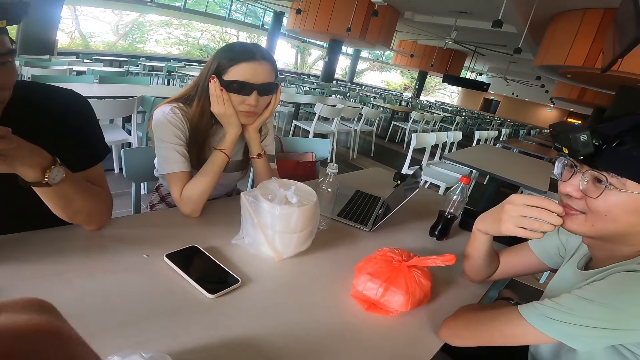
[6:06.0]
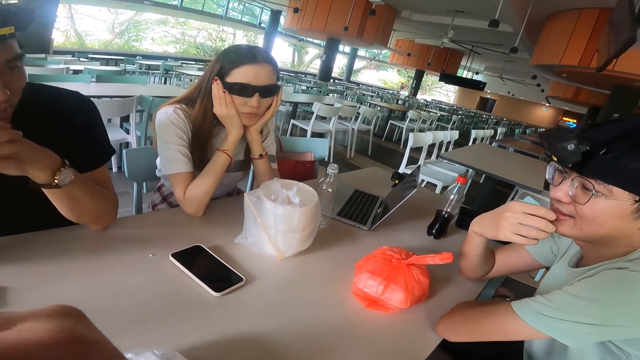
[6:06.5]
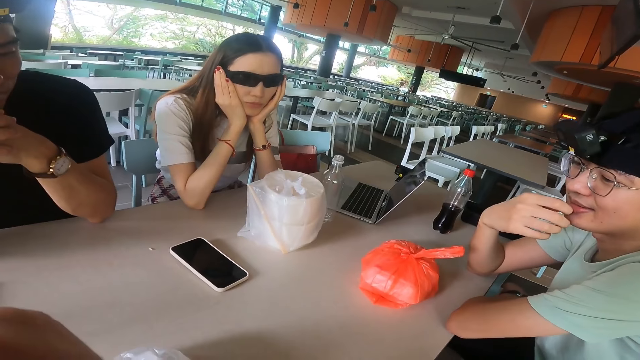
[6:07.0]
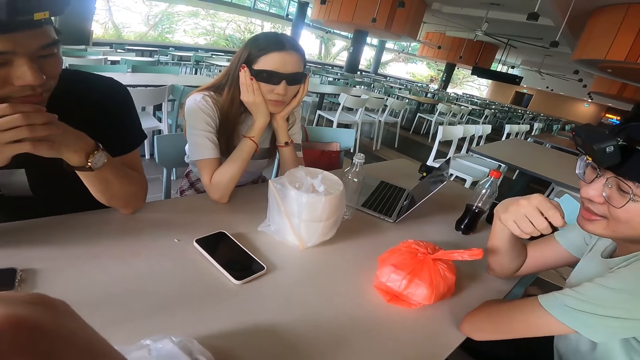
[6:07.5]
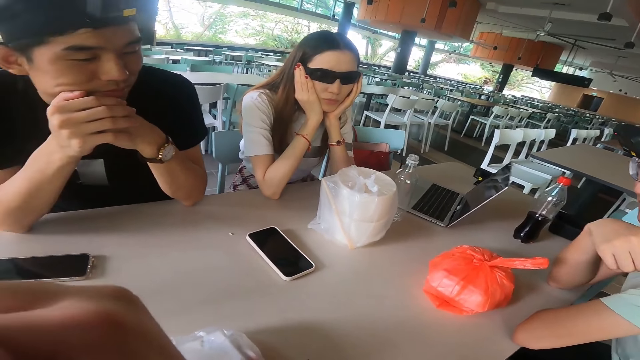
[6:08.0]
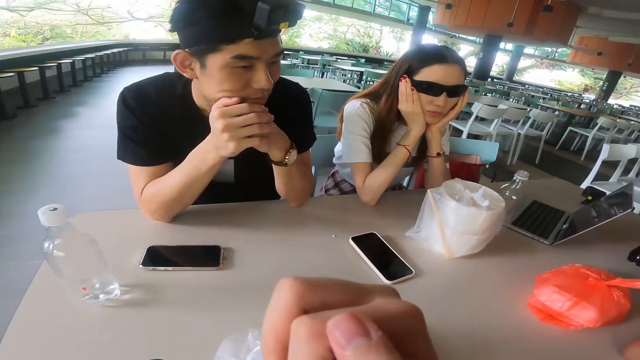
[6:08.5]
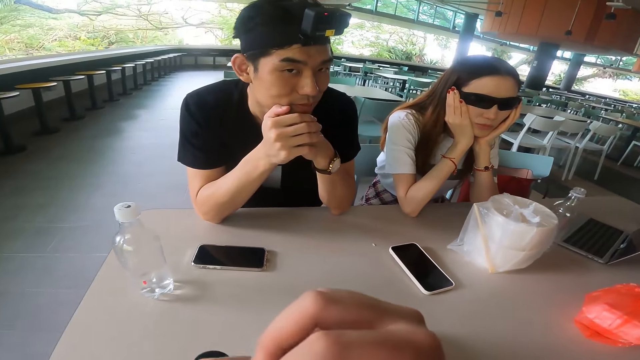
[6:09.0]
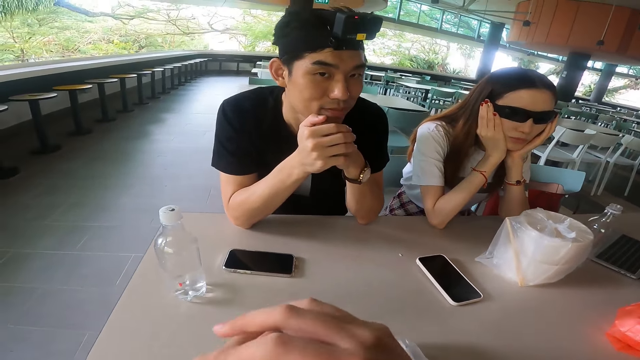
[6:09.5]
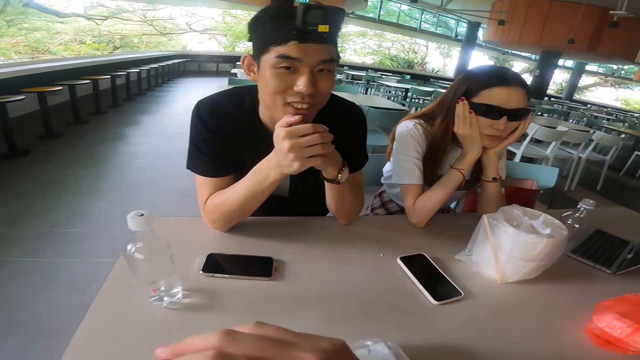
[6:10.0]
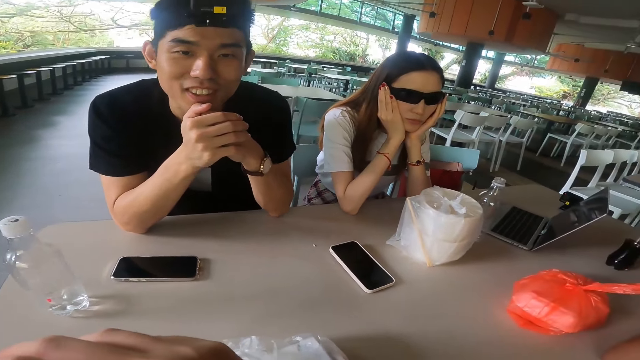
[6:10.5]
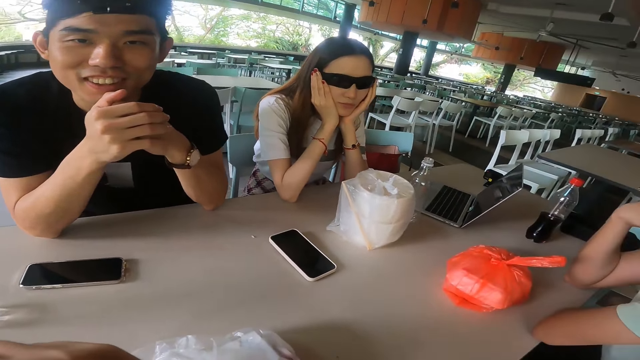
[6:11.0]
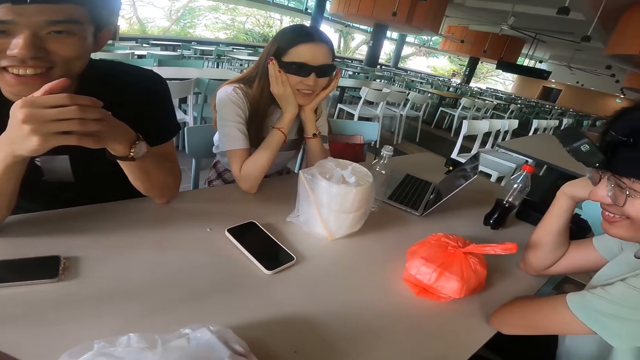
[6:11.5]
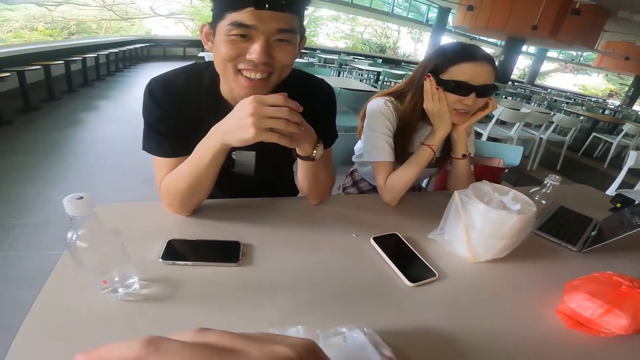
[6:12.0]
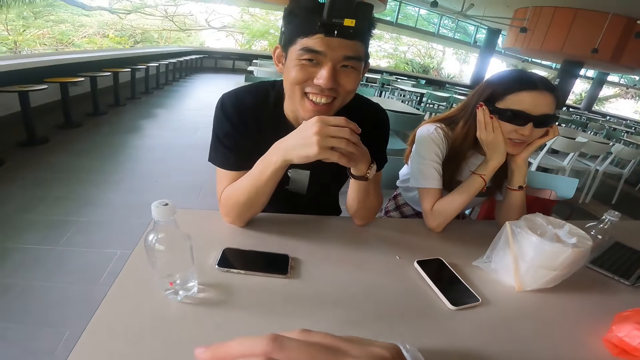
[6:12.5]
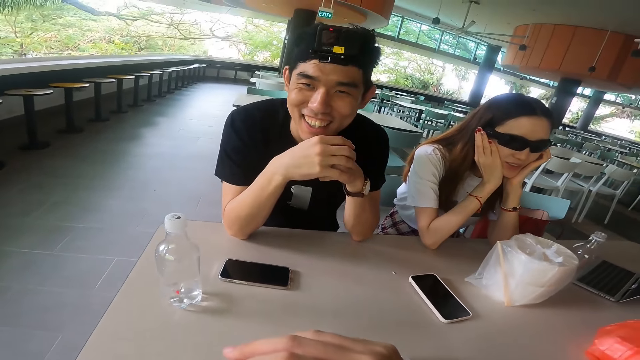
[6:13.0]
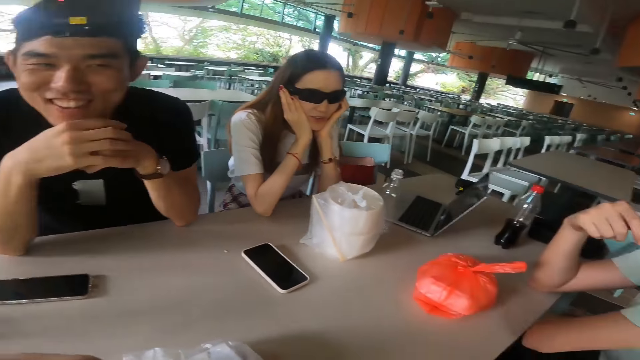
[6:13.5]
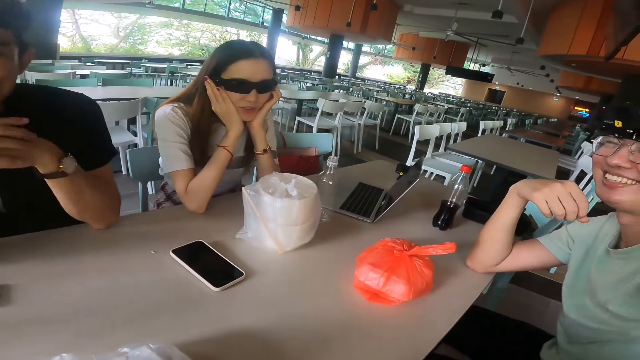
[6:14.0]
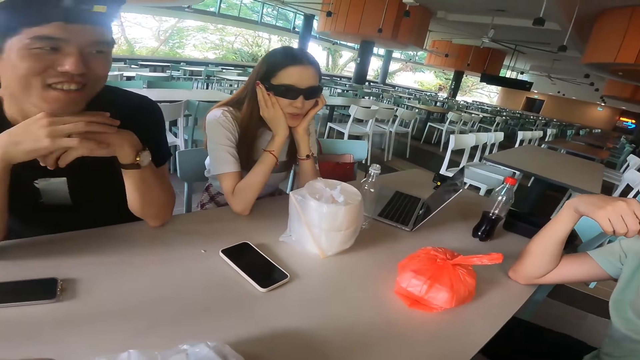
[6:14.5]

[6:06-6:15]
A man adjusts a hand. A person talks. Another person laughs.

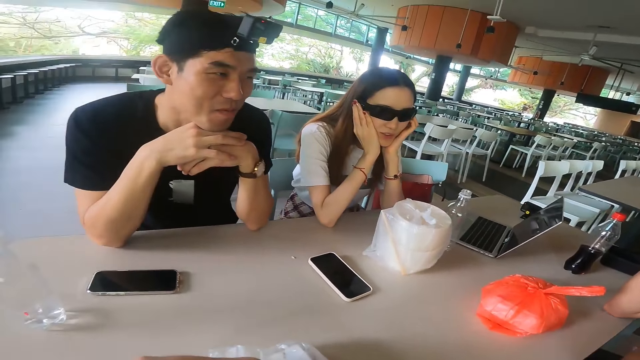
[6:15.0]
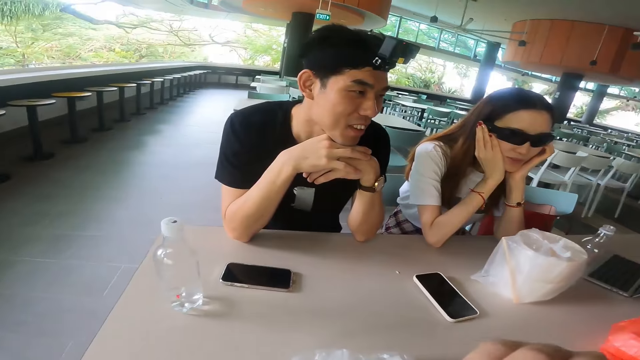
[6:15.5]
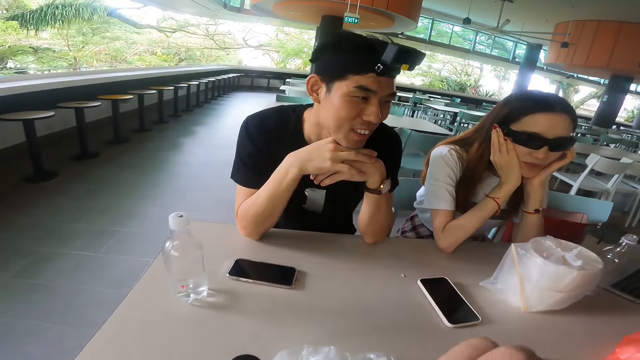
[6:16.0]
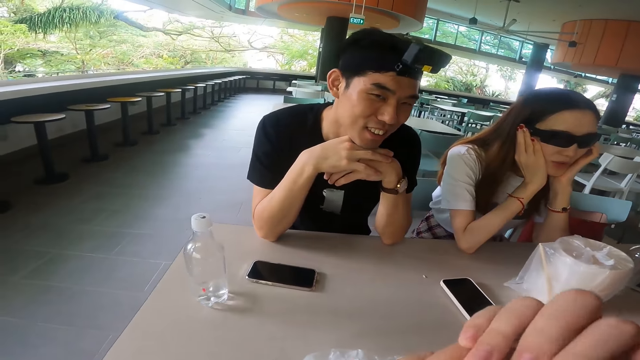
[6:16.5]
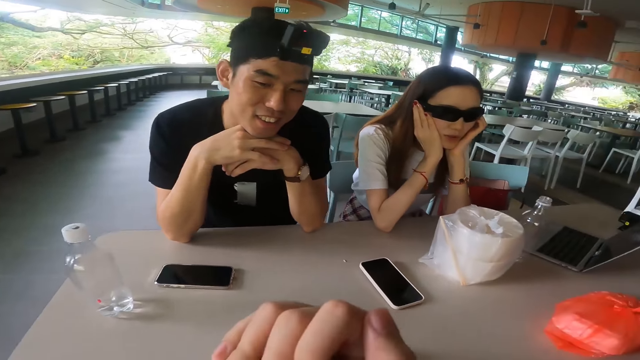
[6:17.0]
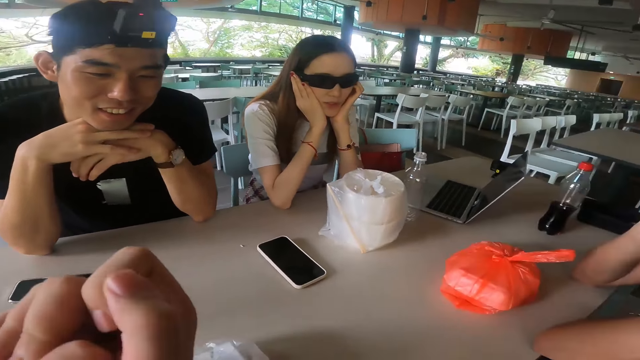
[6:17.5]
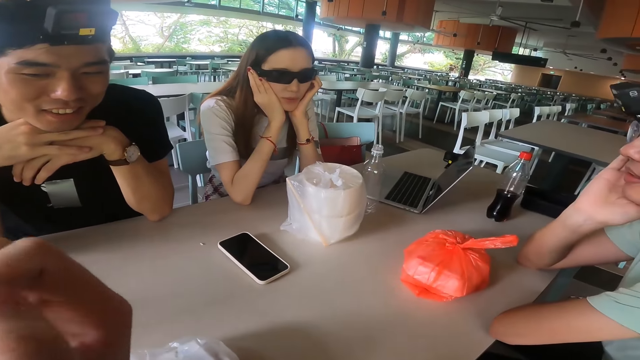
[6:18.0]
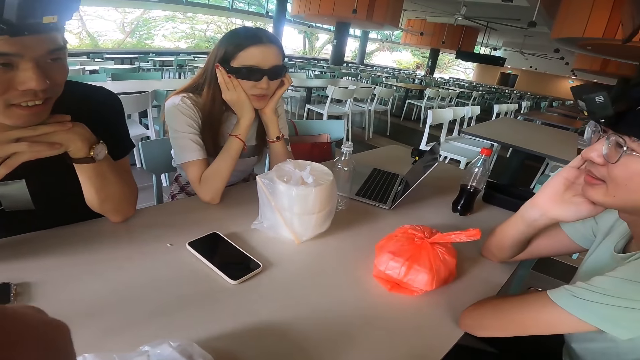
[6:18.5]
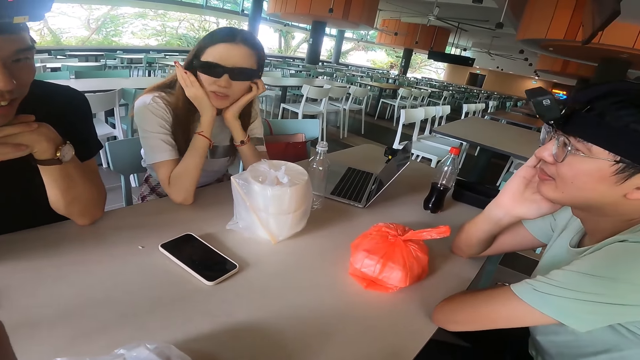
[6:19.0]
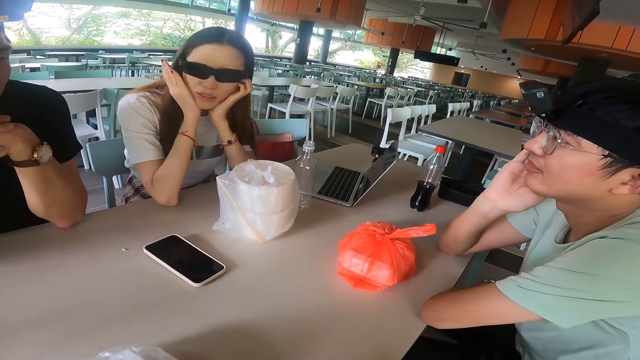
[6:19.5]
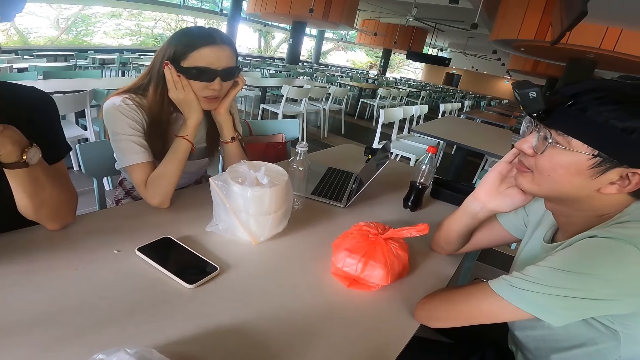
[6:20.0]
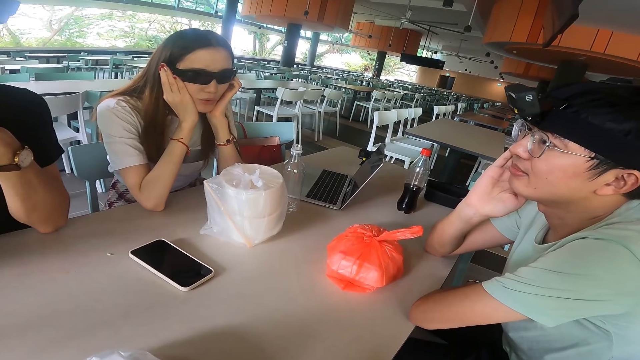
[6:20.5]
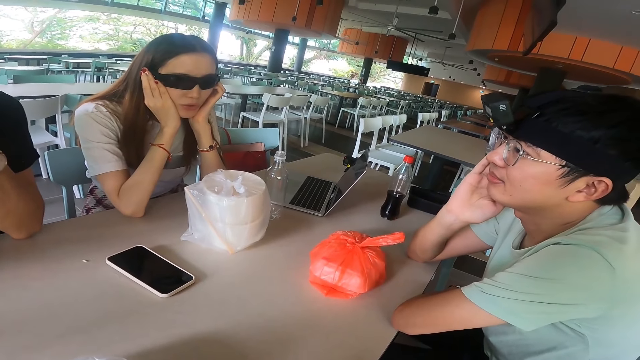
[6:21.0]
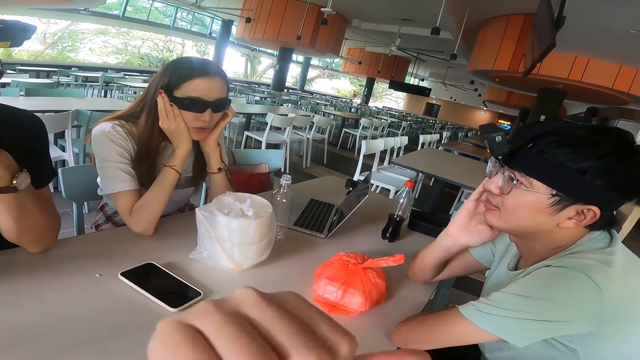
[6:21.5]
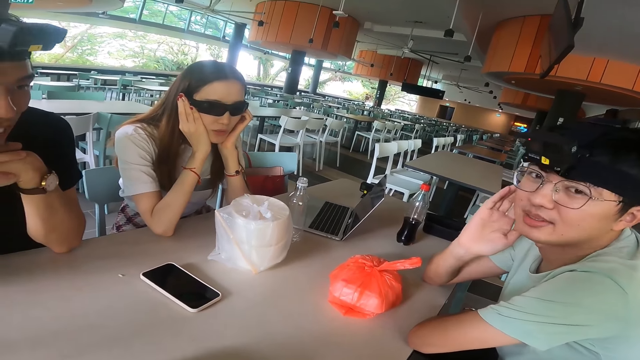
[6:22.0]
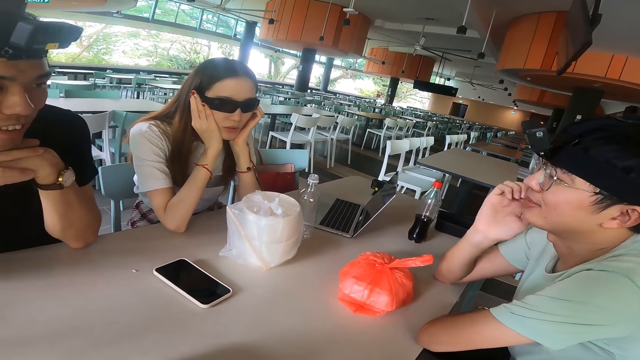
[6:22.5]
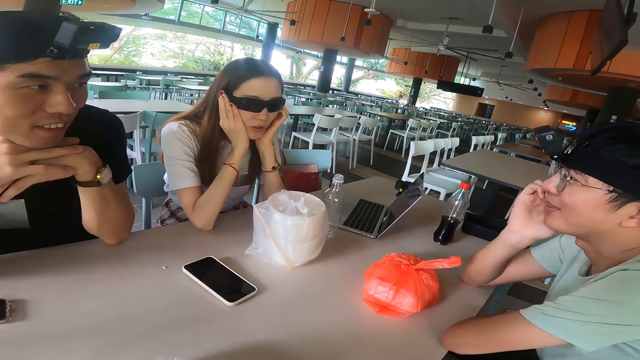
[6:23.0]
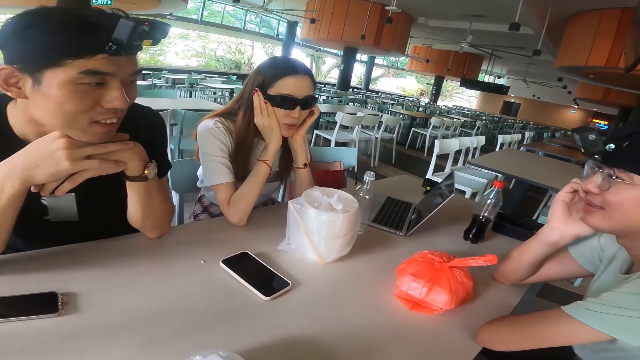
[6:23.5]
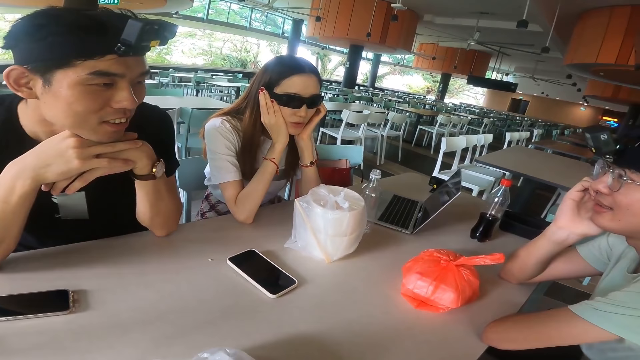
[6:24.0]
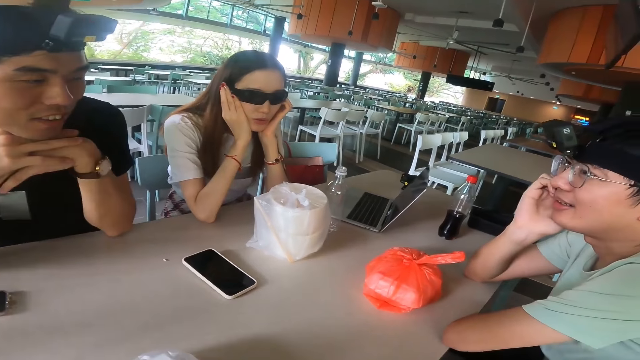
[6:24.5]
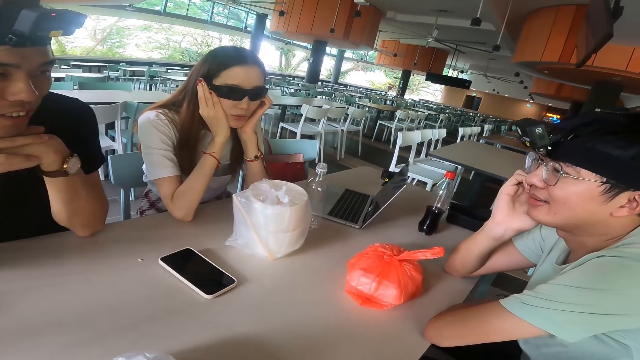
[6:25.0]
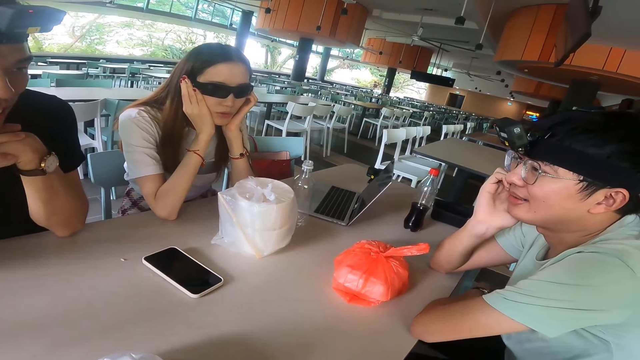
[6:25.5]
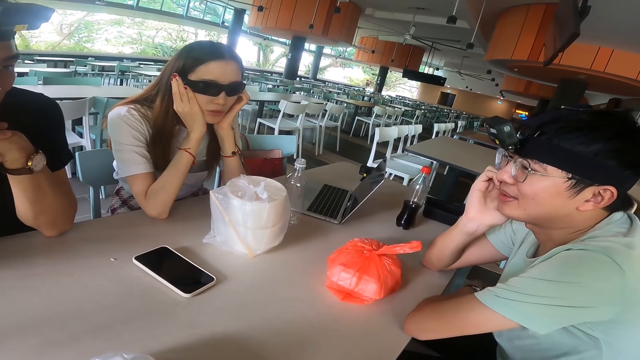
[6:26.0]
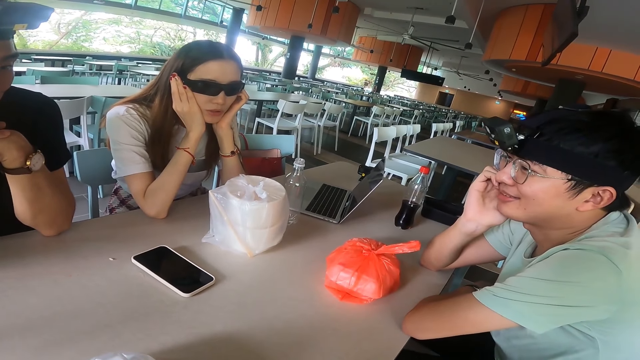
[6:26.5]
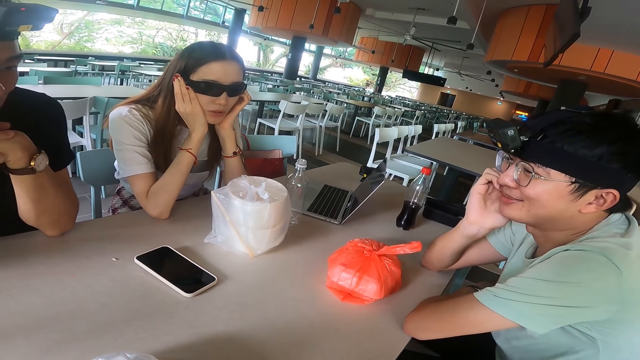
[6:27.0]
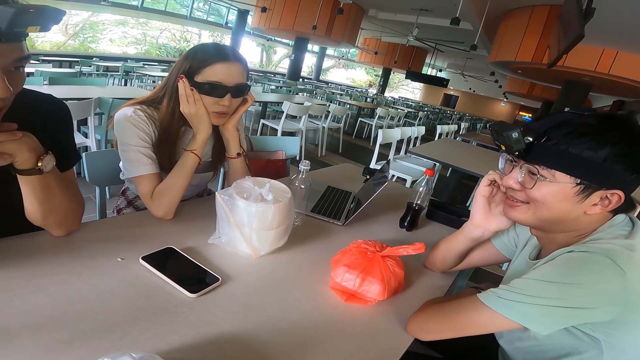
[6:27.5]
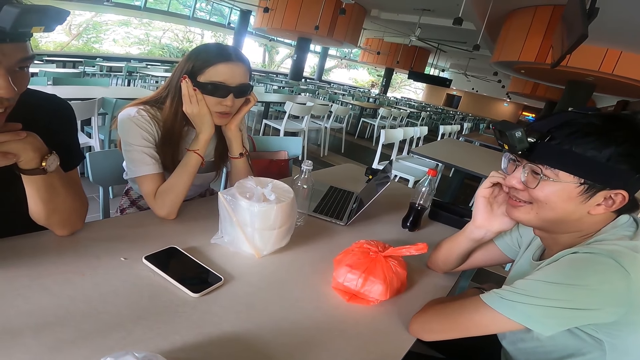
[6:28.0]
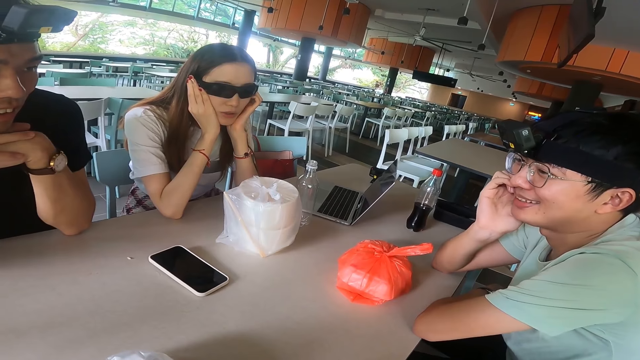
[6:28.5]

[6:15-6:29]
The camera wearer adjusts a hand. A person talks while showing another person. The camera wearer gestures with a hand. A third person talks. The camera wearer talks.
